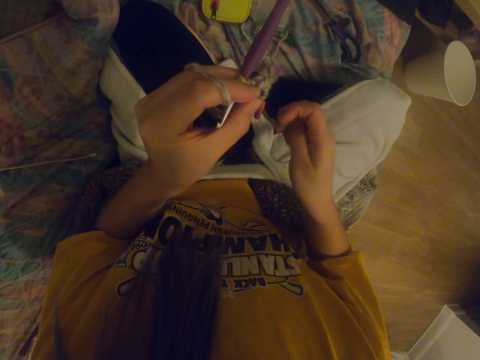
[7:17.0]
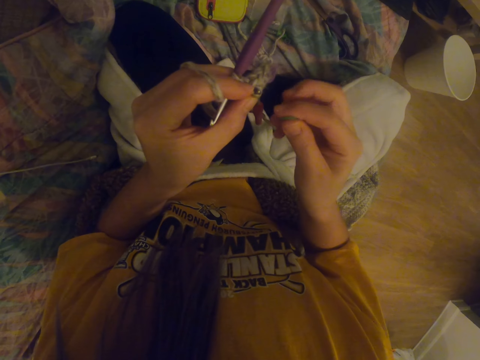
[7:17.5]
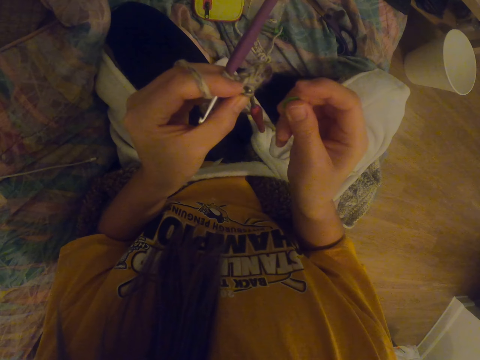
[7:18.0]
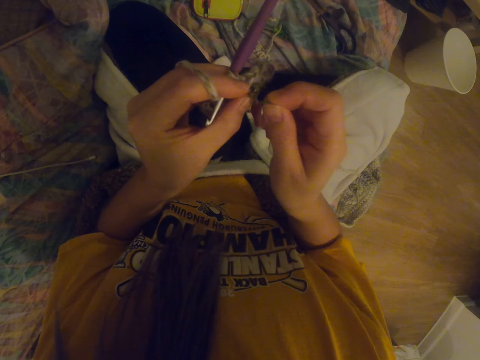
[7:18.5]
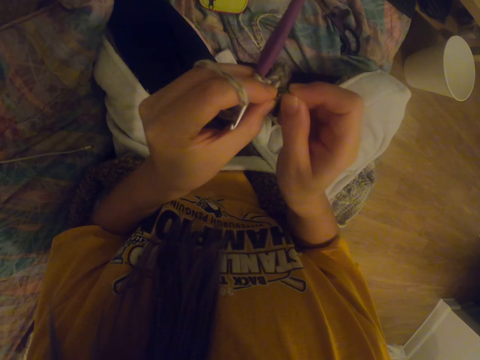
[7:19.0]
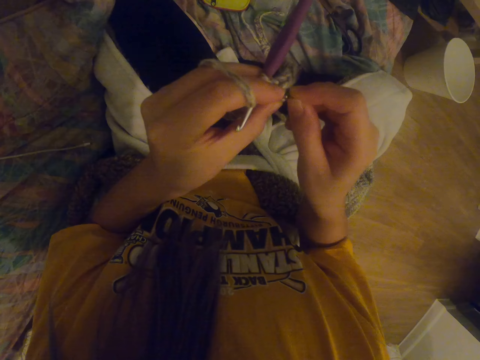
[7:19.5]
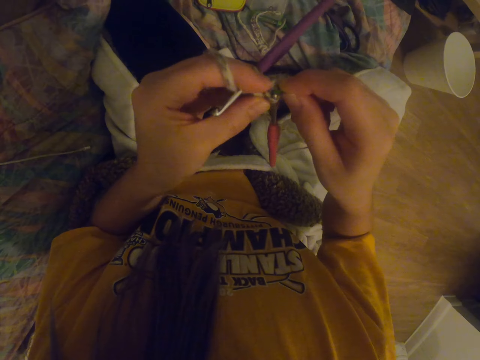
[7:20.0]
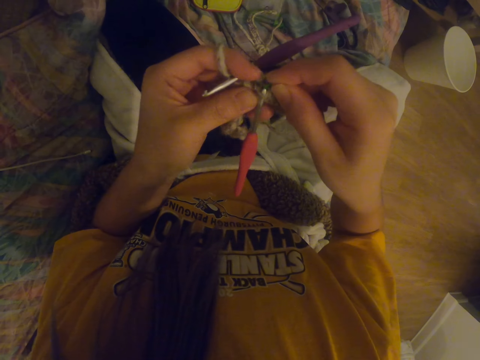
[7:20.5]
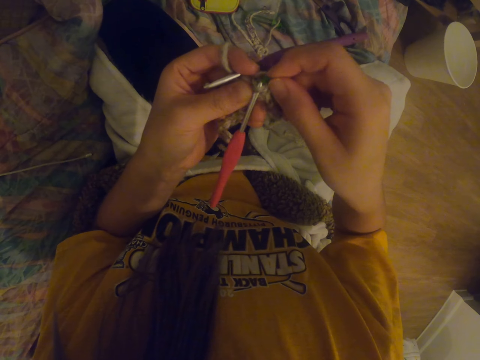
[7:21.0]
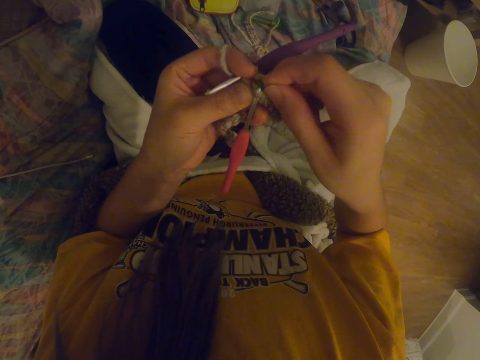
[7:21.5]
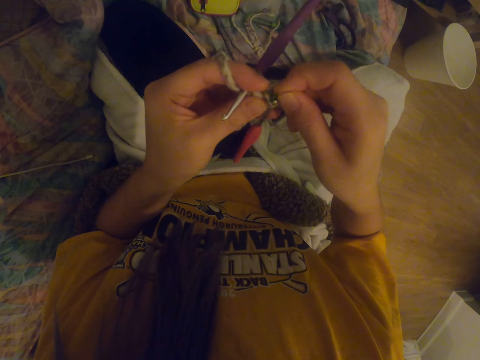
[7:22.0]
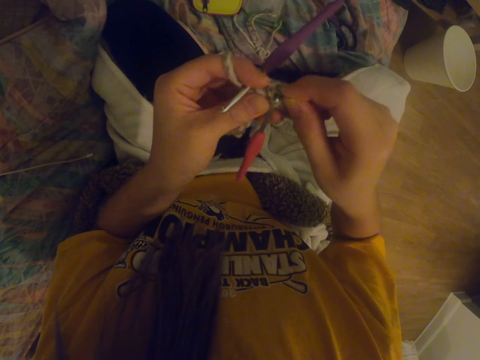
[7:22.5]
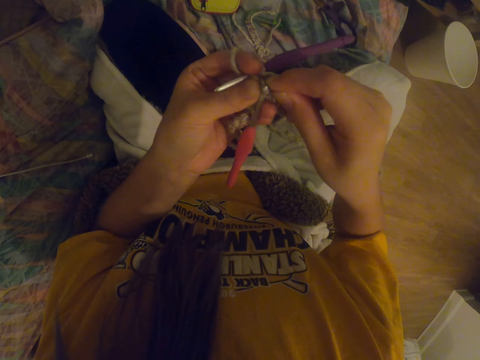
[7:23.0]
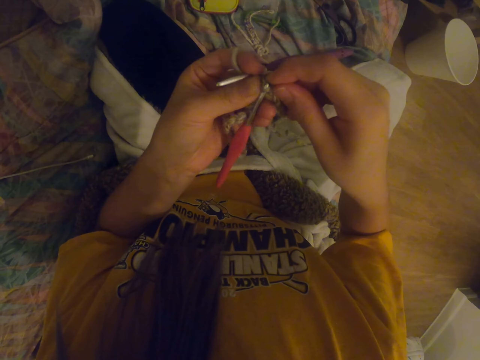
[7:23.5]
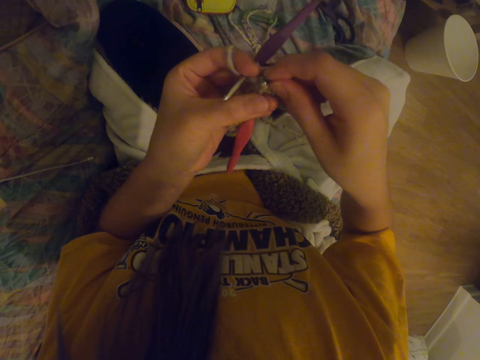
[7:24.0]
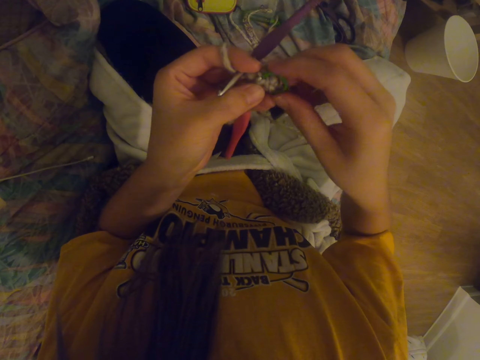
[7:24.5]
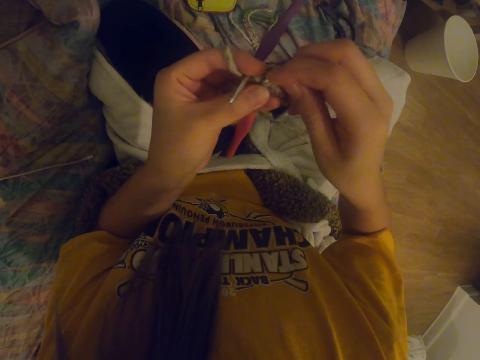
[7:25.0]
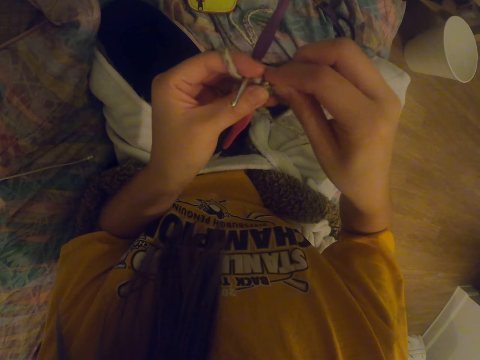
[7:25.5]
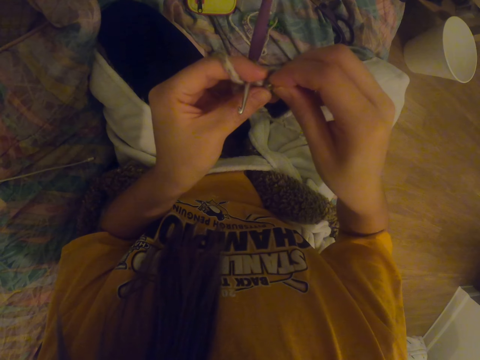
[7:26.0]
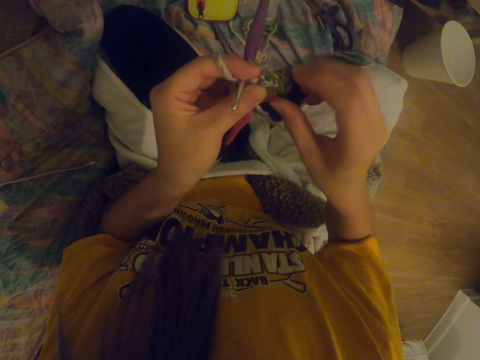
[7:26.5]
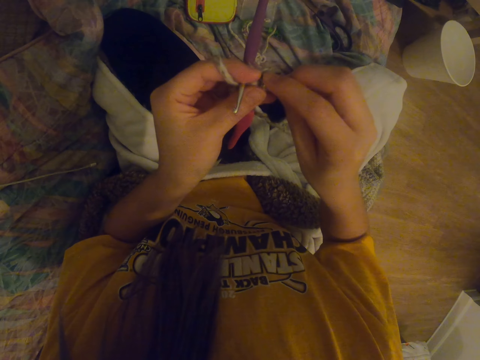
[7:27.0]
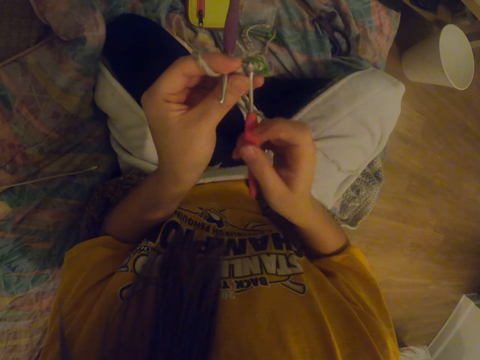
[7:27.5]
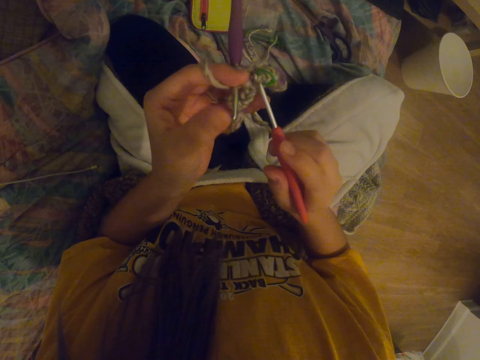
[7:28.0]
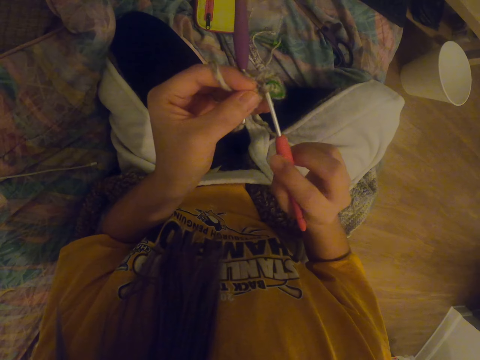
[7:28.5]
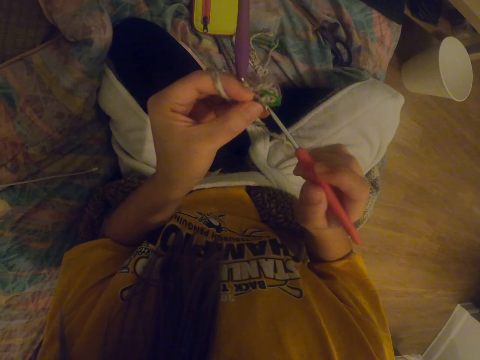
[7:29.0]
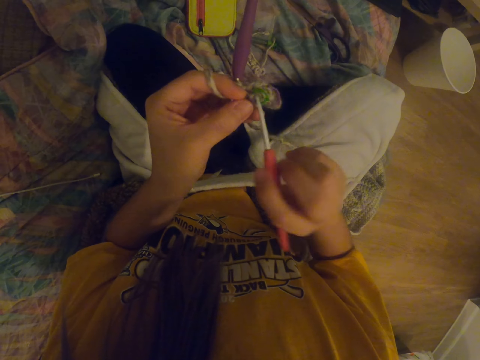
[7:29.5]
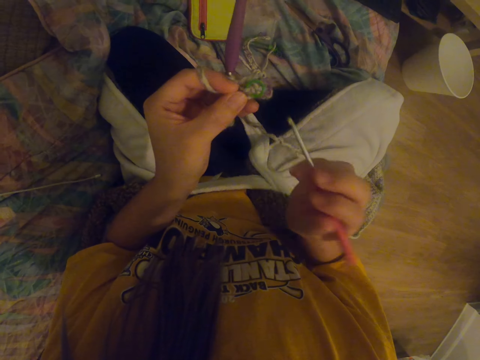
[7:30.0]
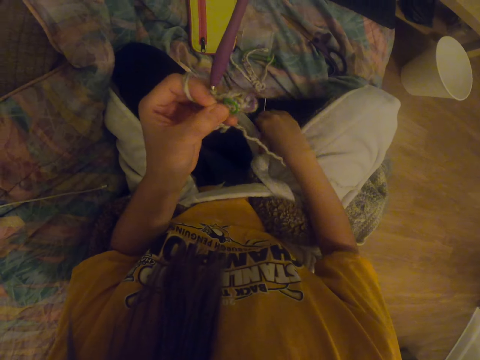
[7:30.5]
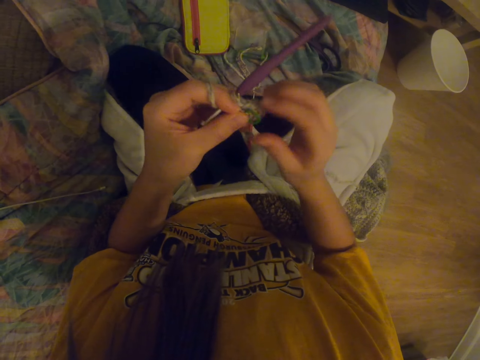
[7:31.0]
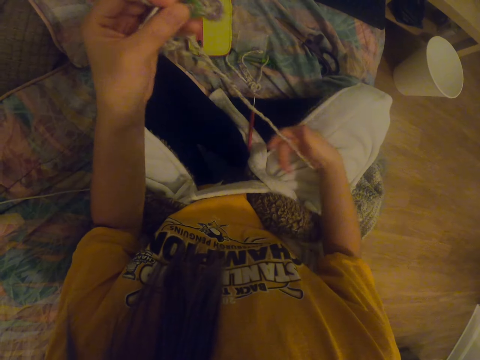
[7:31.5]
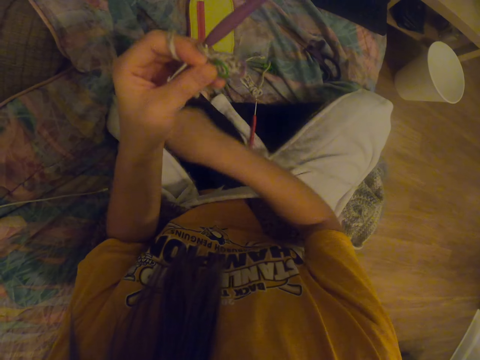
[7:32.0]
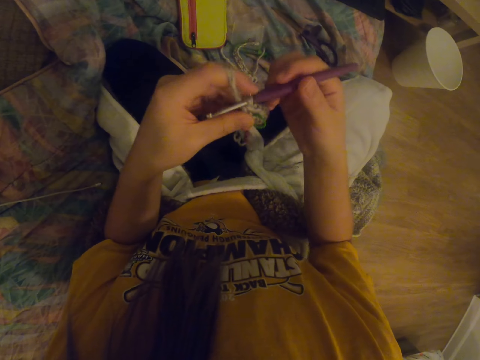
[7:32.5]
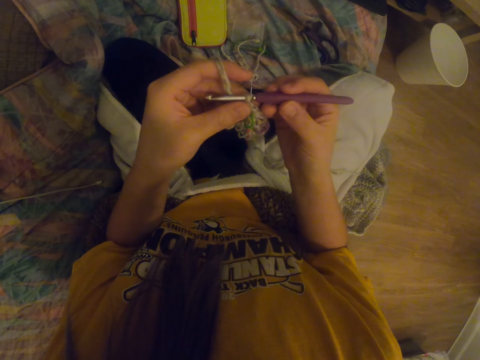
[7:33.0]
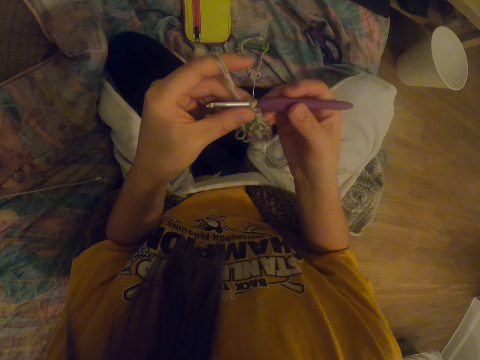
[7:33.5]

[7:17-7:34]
The camera wearer puts a hook in a fabric. They fix decoration to the garment. They remove the crochet hook from the garment. They place the crochet hook on the couch. They pull a knitting thread.

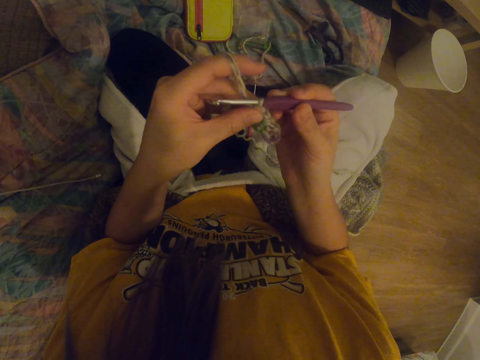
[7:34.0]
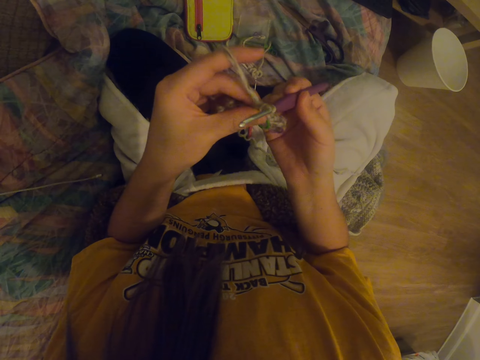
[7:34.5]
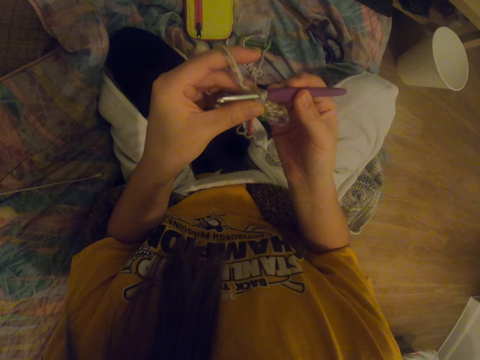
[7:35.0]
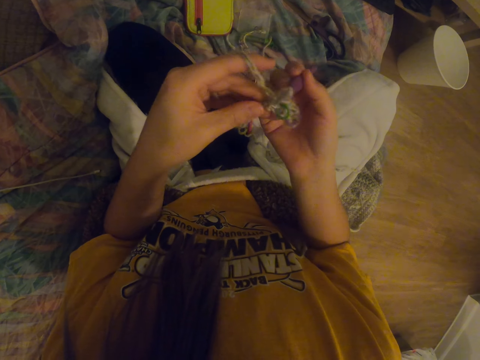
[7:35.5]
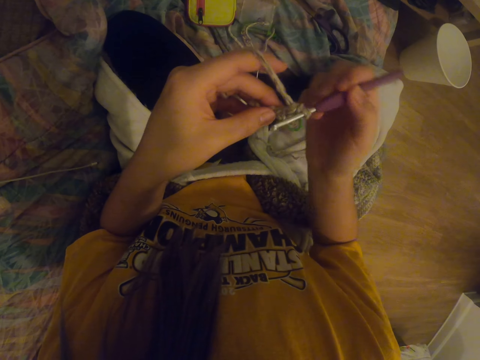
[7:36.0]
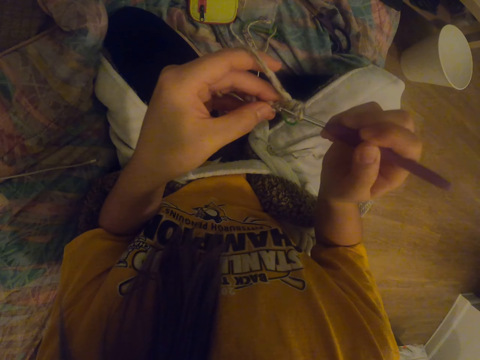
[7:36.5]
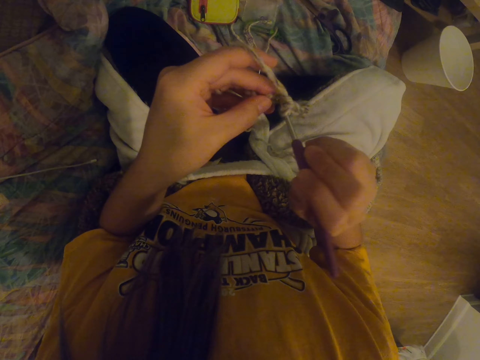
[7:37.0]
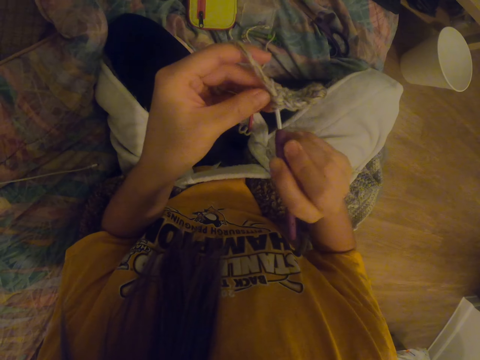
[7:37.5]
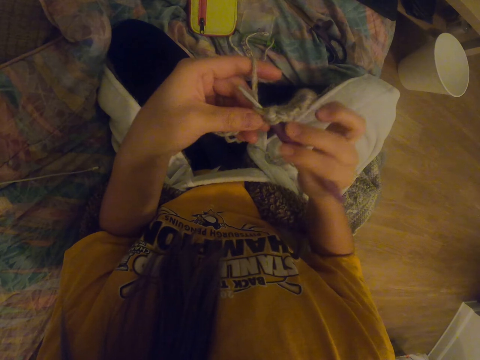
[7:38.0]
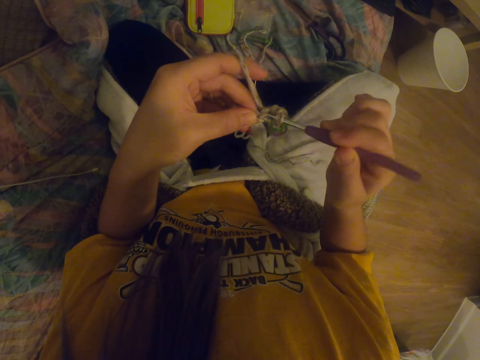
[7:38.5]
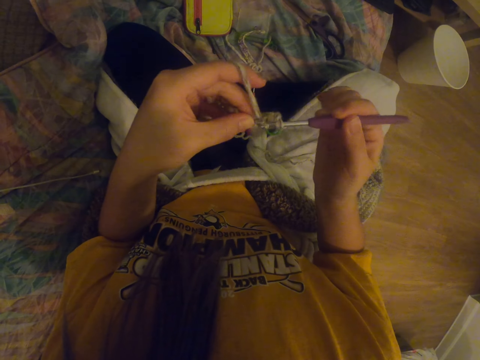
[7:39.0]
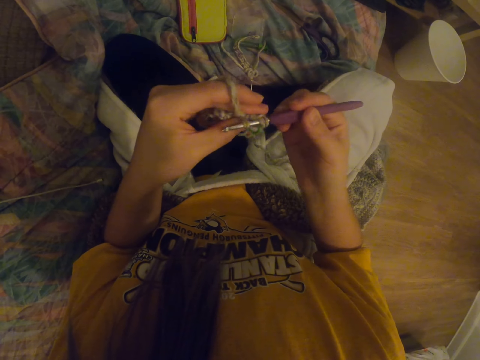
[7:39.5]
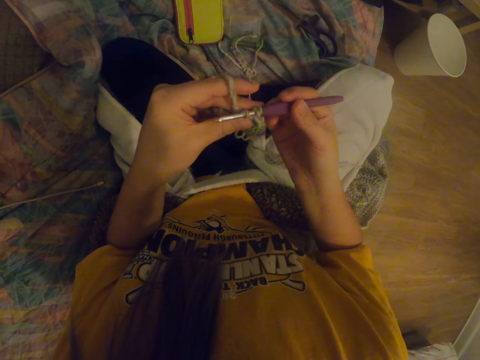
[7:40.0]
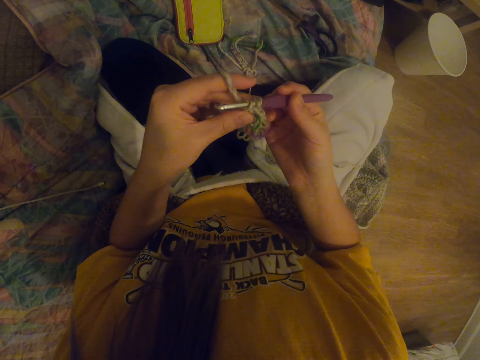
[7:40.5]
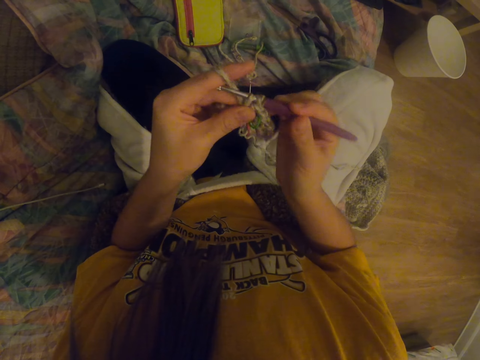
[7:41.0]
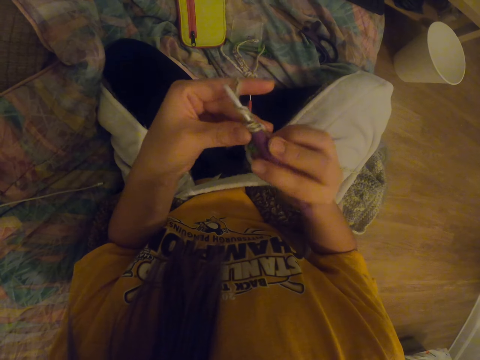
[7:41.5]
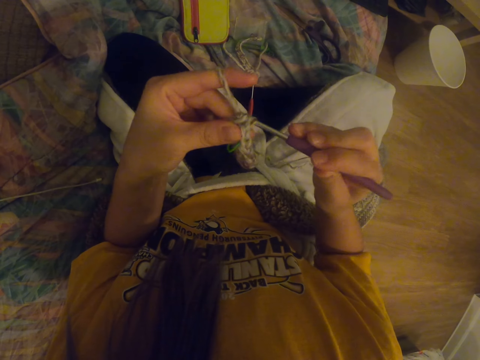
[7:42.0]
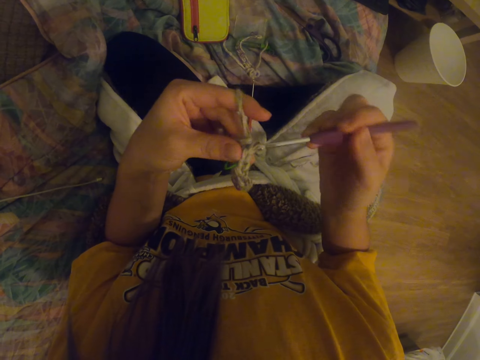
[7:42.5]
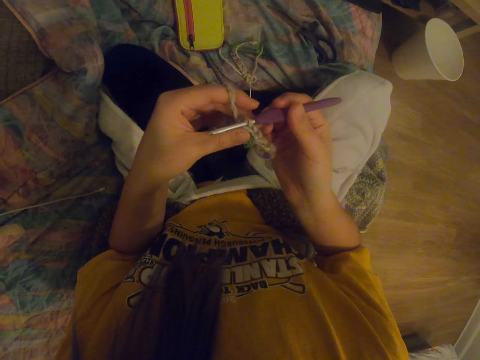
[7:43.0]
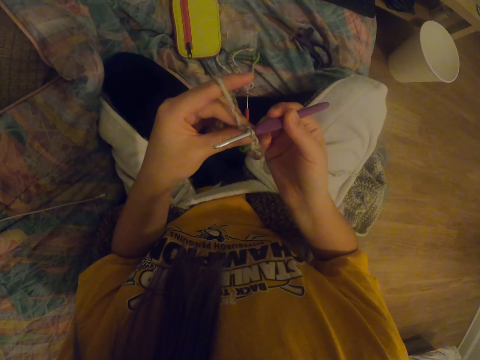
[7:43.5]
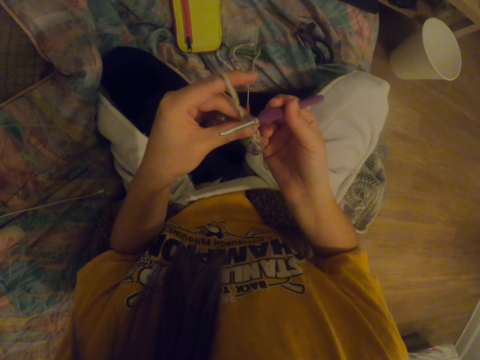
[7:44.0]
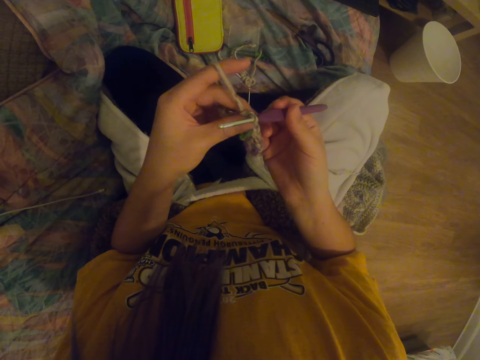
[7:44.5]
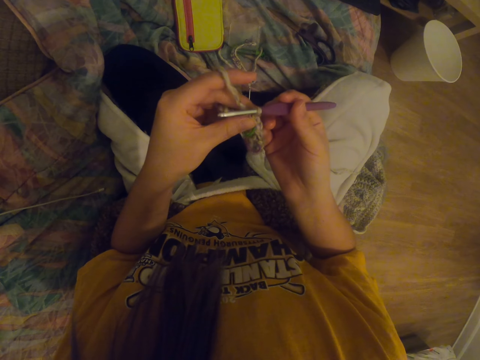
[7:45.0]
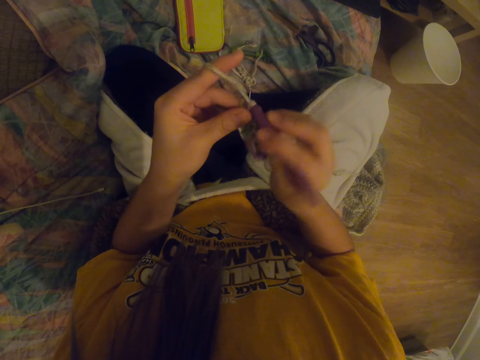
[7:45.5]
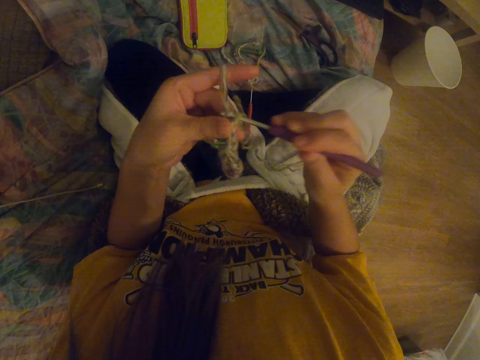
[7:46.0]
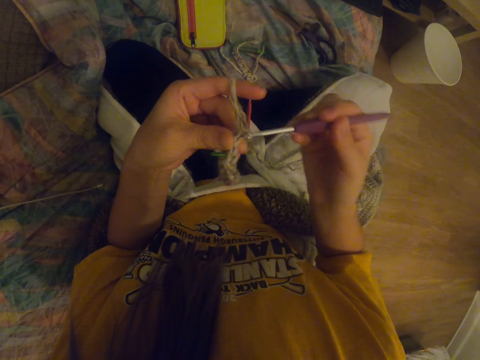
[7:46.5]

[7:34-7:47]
The camera wearer knits a fabric with a crochet hook and a knitting thread. They stare at the garment.
